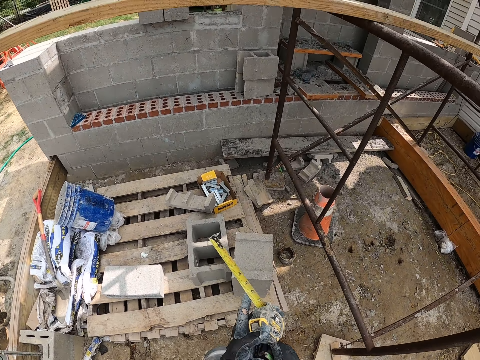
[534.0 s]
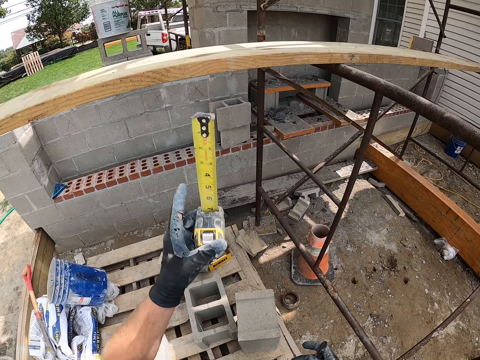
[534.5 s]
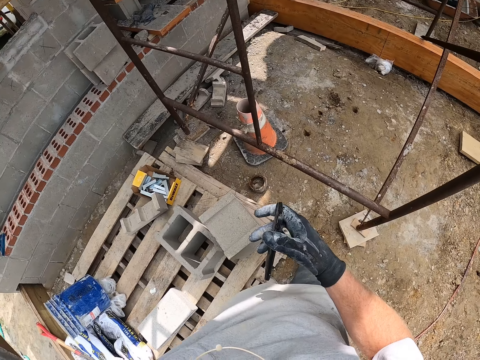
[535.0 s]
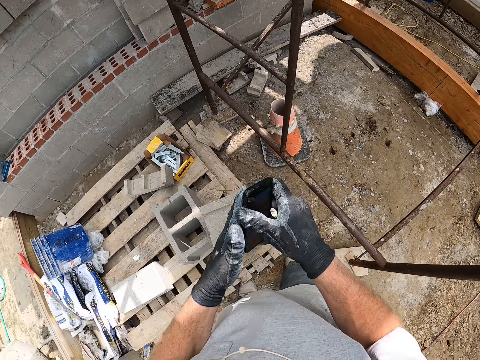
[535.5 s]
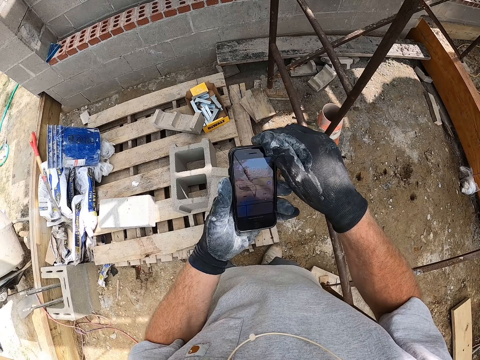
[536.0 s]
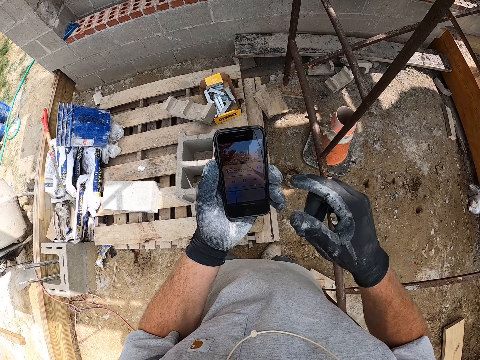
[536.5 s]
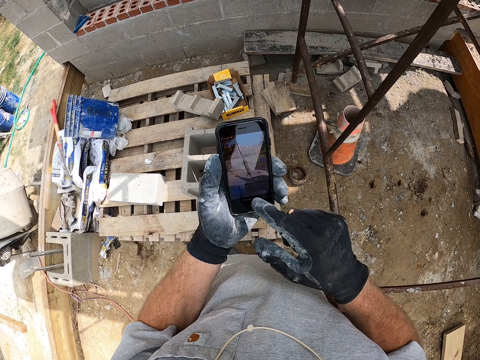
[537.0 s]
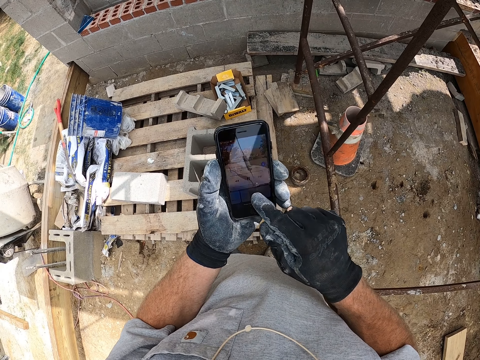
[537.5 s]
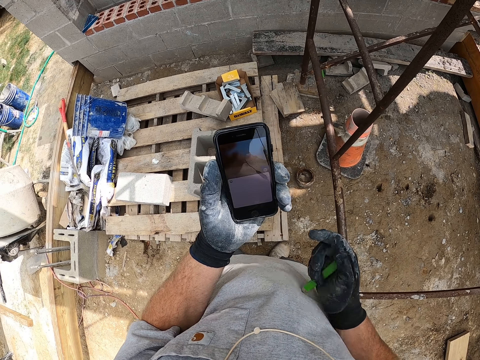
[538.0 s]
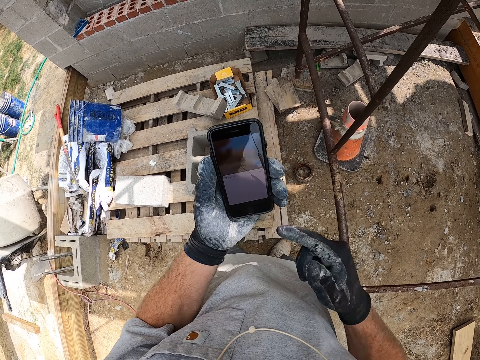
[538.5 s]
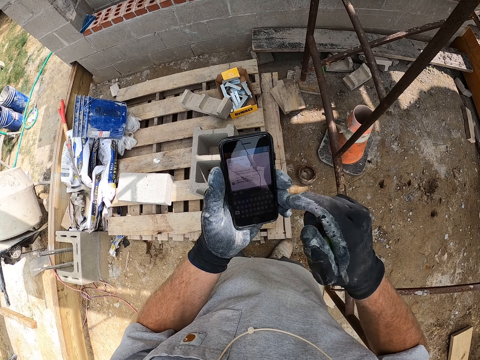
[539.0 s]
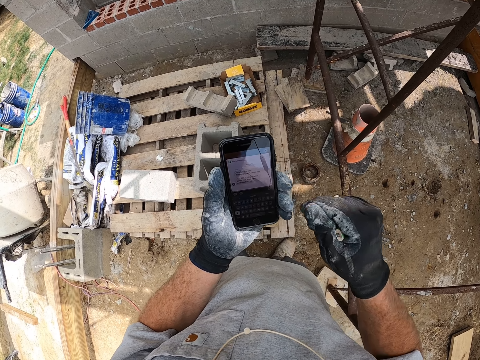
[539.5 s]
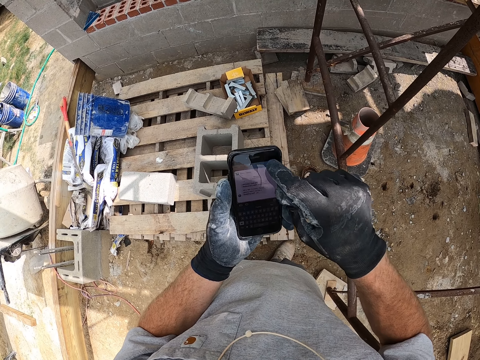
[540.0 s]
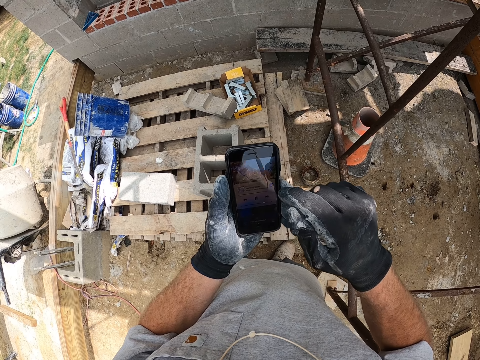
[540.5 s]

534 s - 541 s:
The camera wearer drops the measuring tape on a wooden plank. He presses the phone with his right hand.

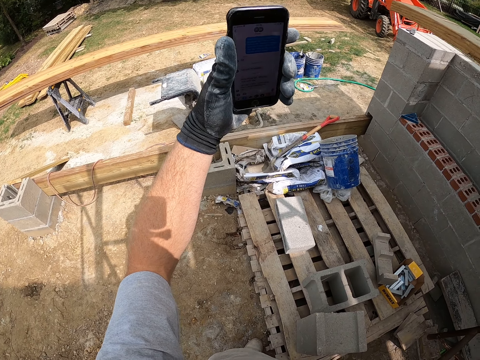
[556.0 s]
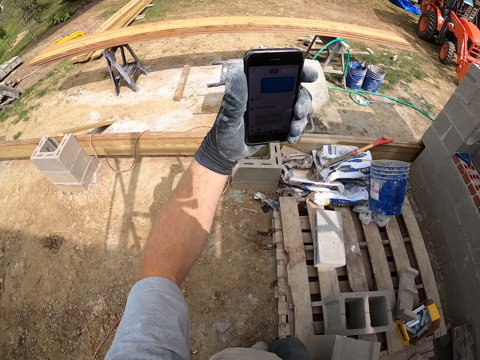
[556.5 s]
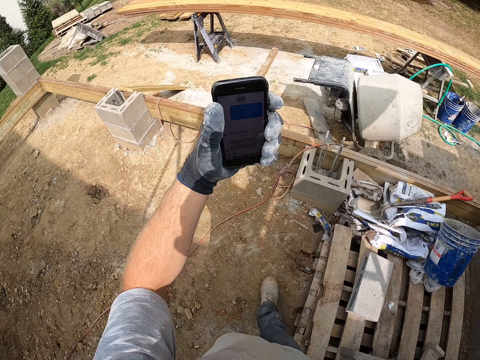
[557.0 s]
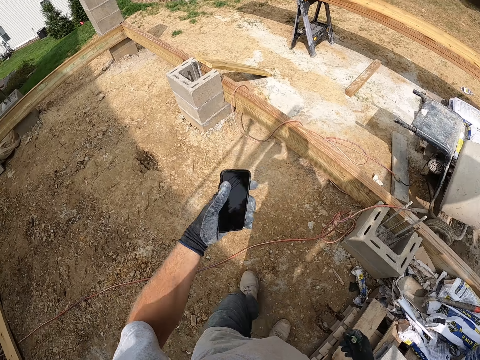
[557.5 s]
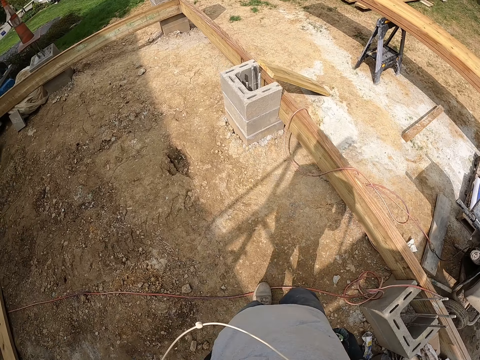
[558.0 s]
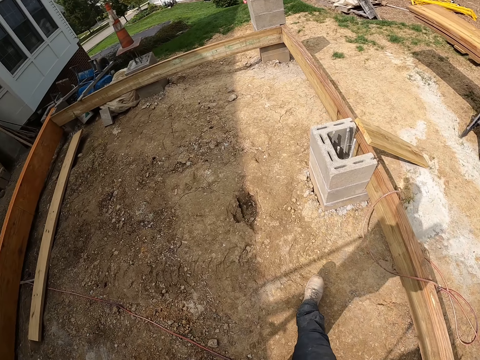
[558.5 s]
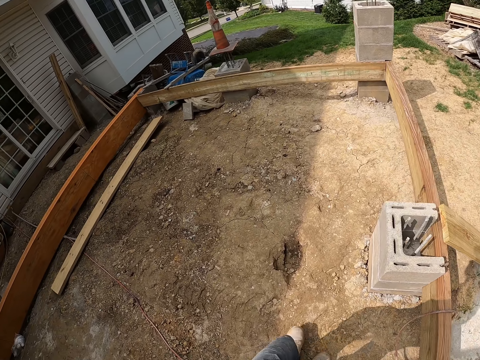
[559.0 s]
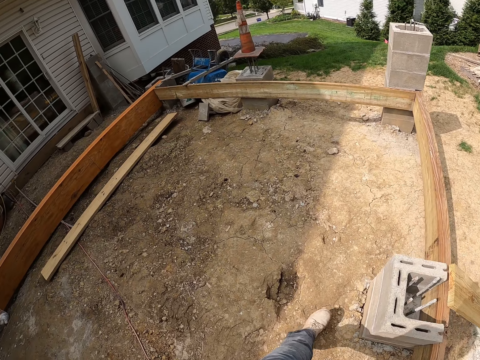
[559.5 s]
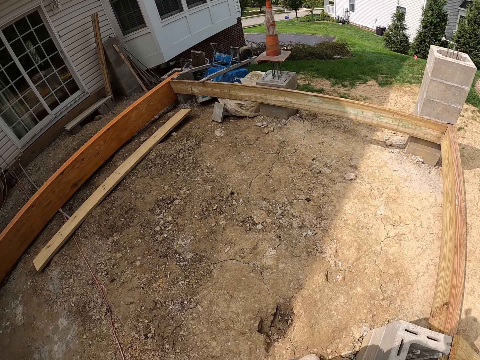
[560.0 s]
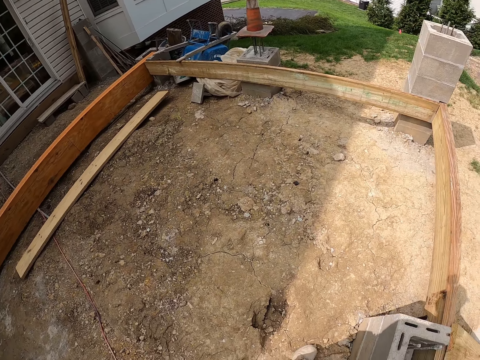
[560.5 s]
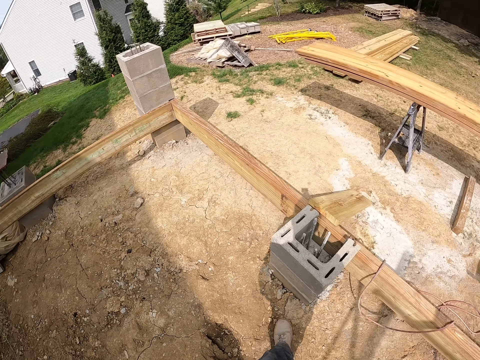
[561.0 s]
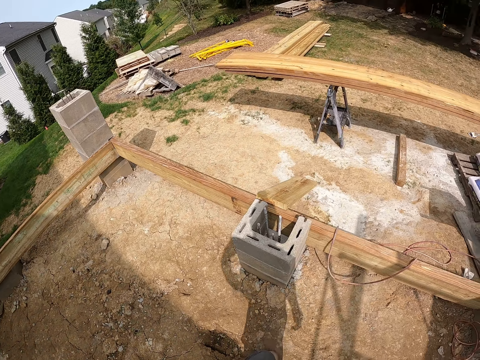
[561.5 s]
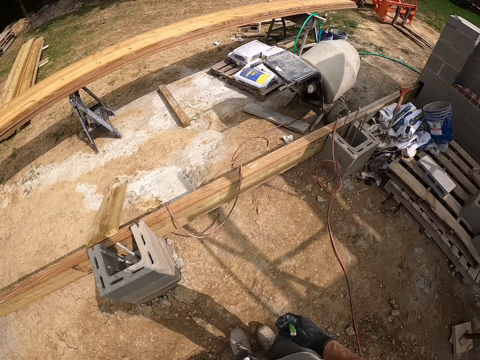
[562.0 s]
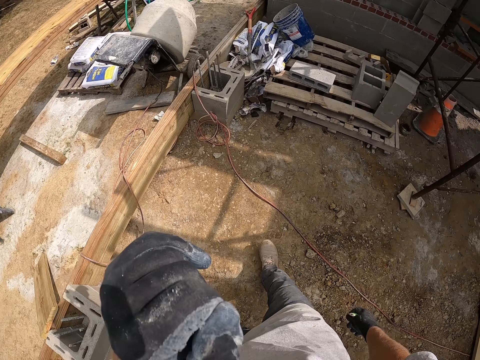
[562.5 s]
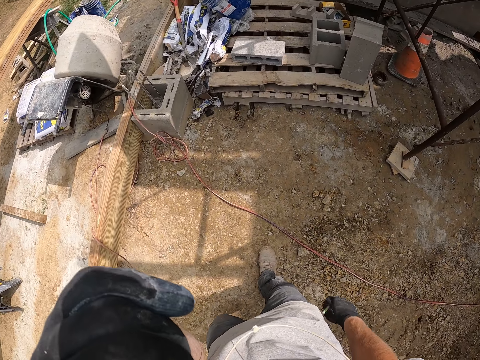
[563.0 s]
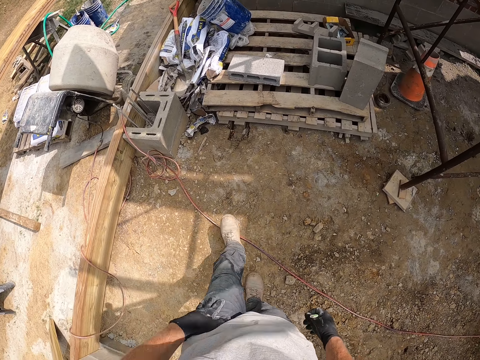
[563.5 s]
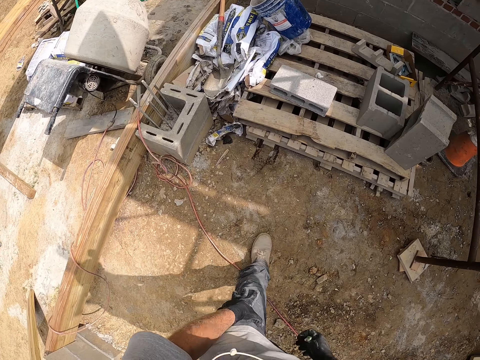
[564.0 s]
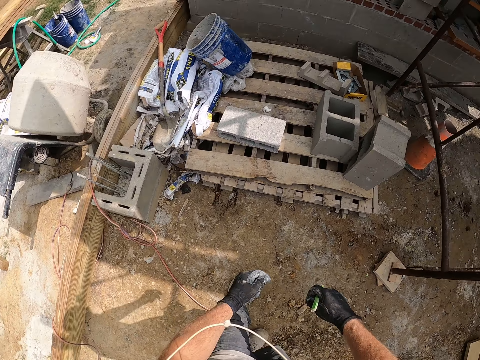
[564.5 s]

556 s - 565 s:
The camera wearer walks around on a building site or compound. He looks around. He touches his face with his left hand. He walks around the compound.

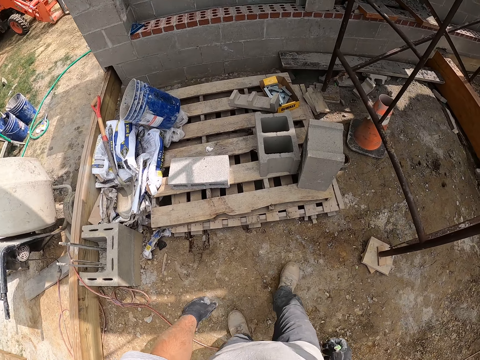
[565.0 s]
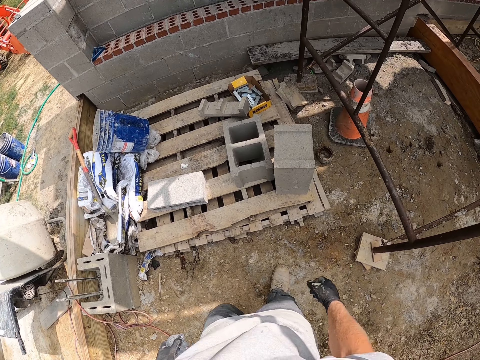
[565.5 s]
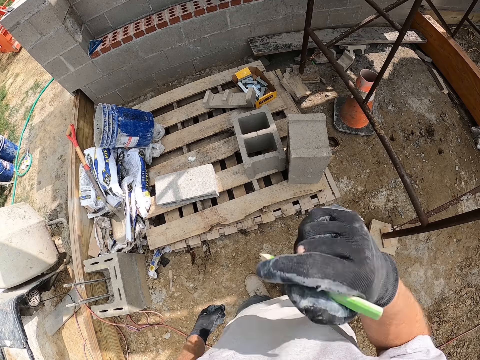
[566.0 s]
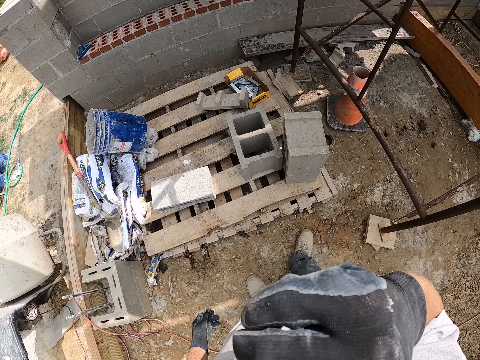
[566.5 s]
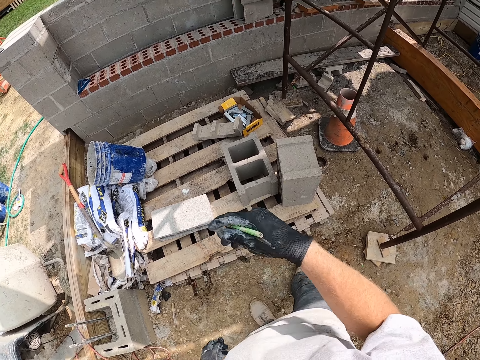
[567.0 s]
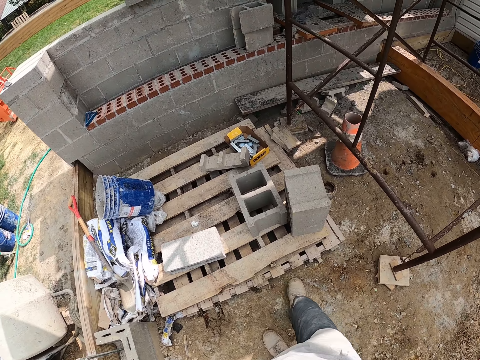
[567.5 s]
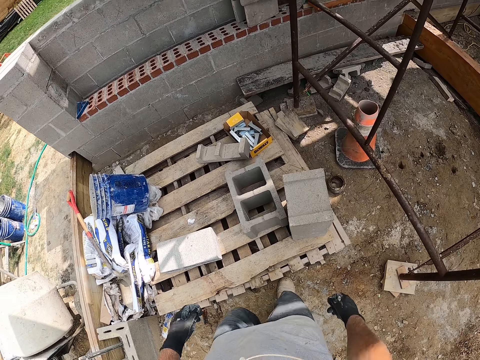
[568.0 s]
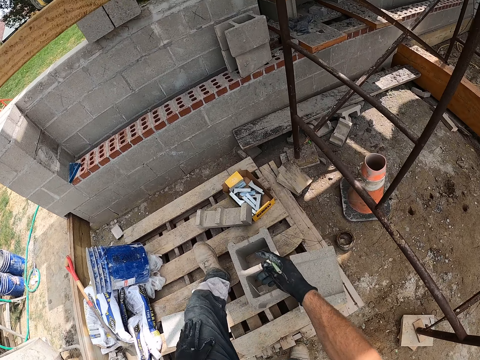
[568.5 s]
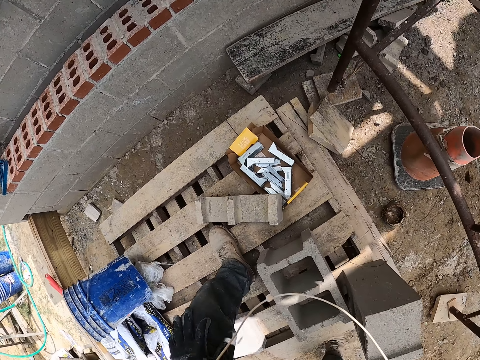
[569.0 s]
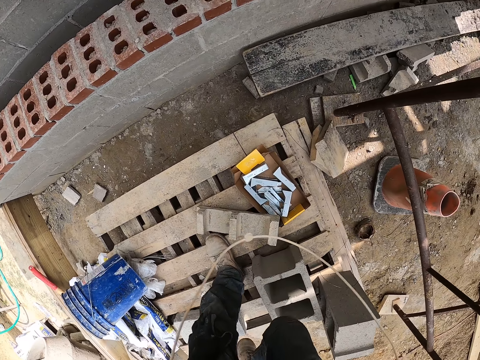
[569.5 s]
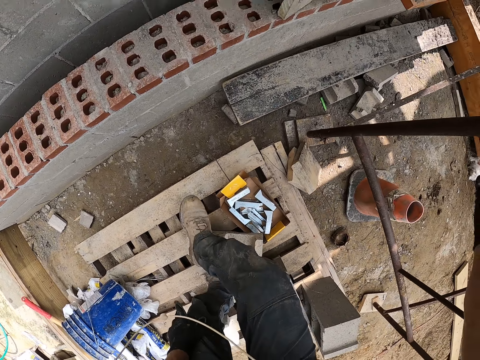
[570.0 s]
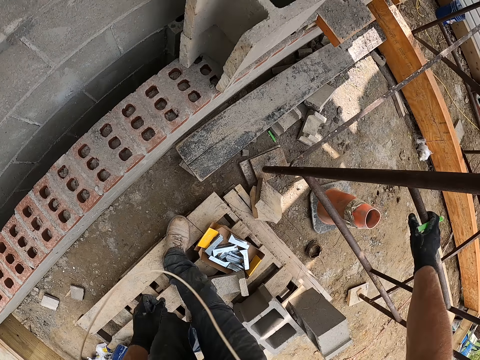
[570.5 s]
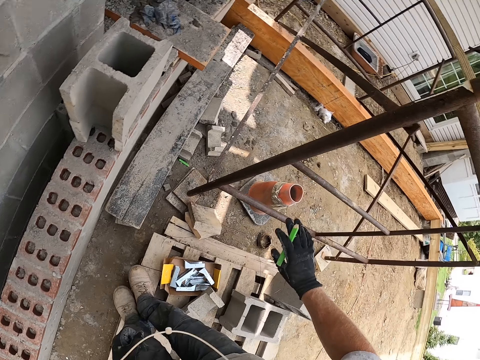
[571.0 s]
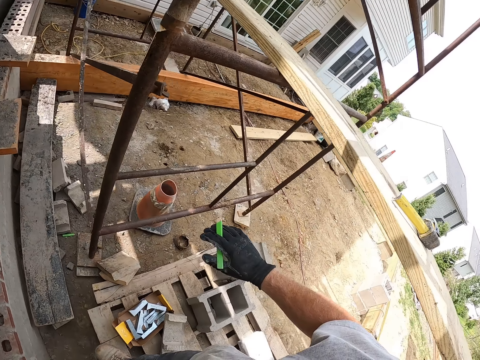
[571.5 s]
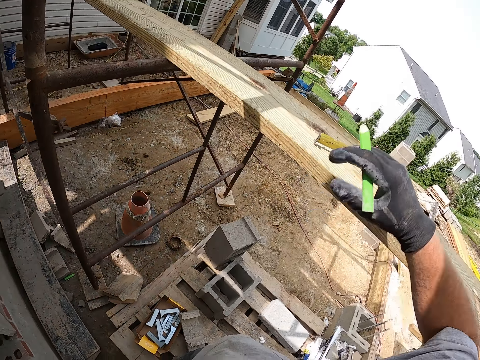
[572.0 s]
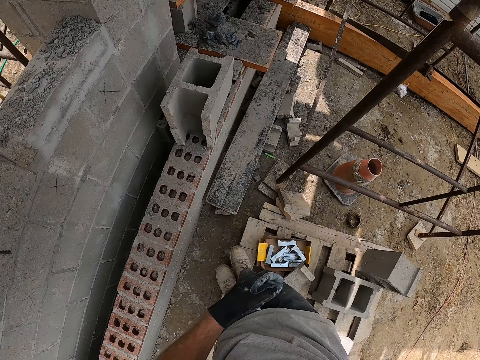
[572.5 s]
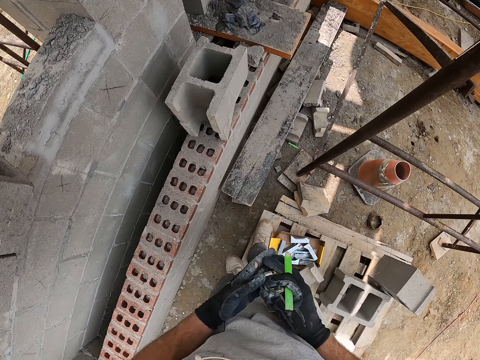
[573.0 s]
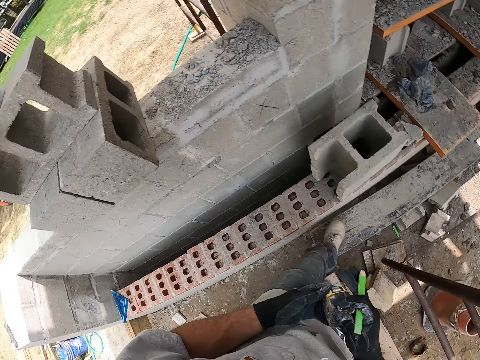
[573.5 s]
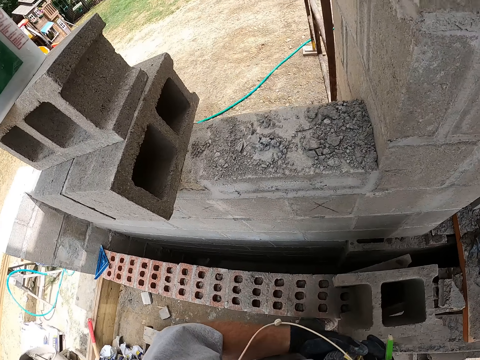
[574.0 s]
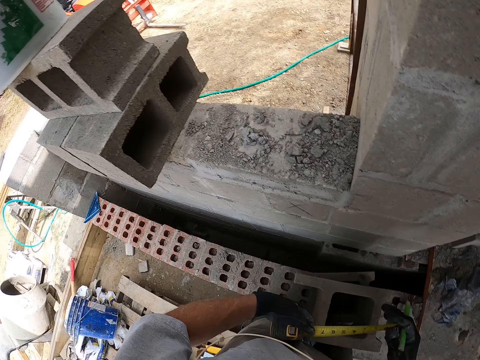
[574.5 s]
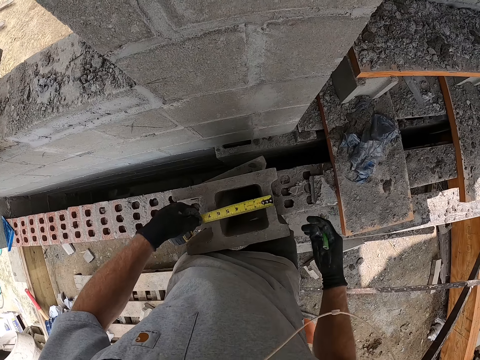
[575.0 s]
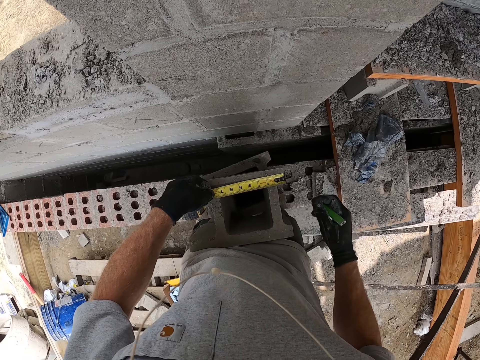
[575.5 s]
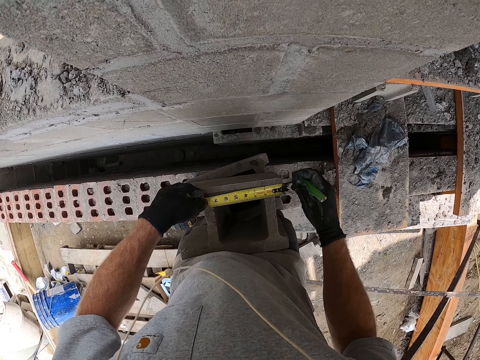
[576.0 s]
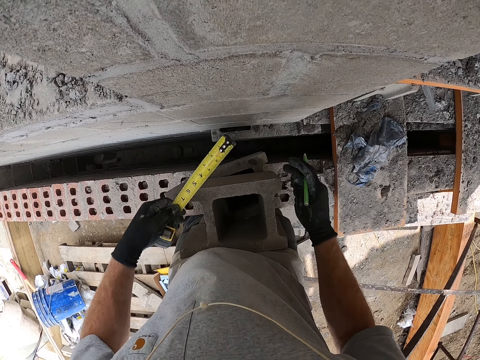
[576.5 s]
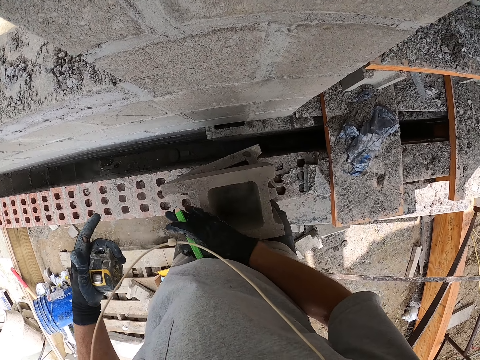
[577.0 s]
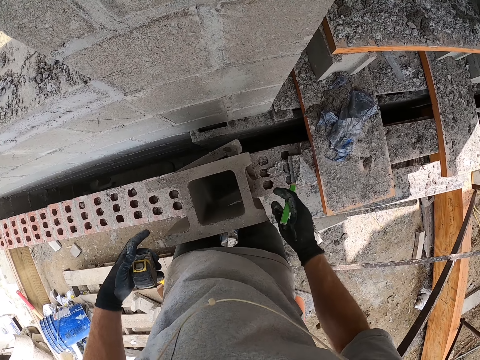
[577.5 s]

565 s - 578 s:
The camera wearer touches his face with his right hand. He climbs a wooden plank. He walks on top of a pallet. He holds an iron structure with his right hand. He picks up a measuring tape from the wooden plank. He measures the length of a block. He places the measuring tape on the concrete block. He marks the concrete block with the marker. He dusts off dirt from the concrete block.
